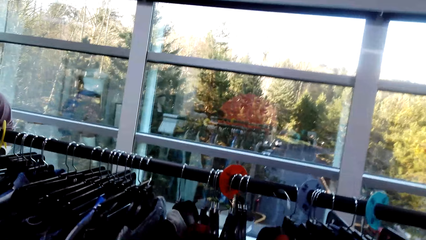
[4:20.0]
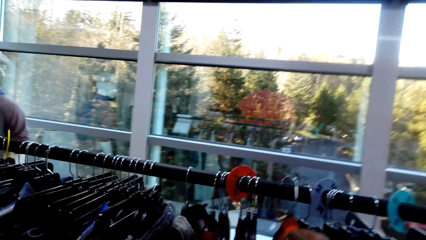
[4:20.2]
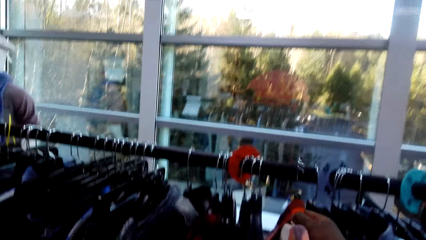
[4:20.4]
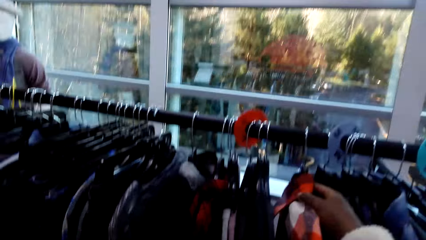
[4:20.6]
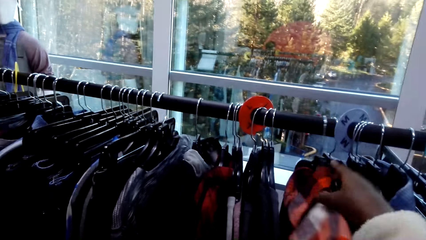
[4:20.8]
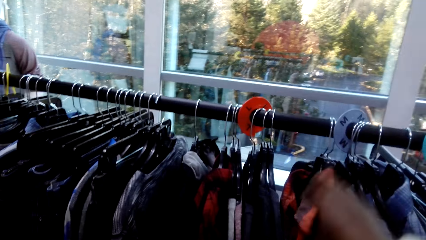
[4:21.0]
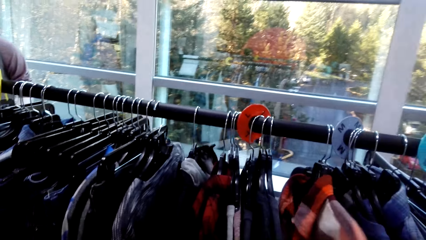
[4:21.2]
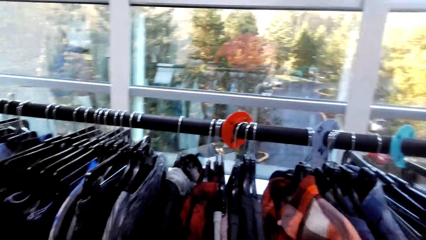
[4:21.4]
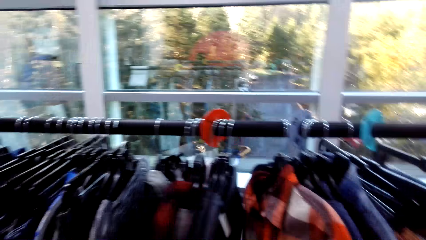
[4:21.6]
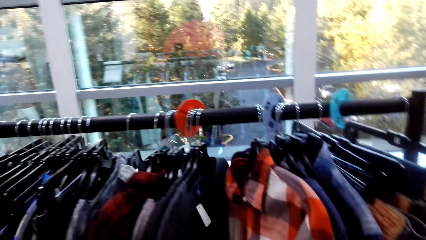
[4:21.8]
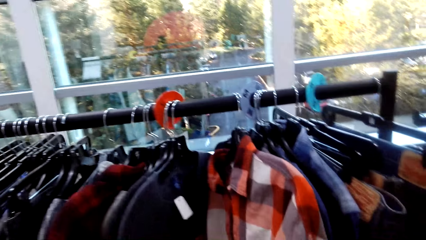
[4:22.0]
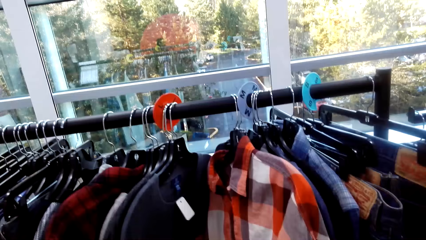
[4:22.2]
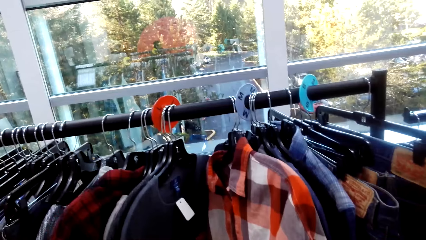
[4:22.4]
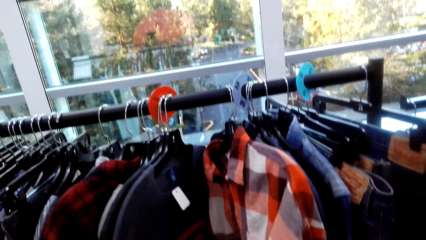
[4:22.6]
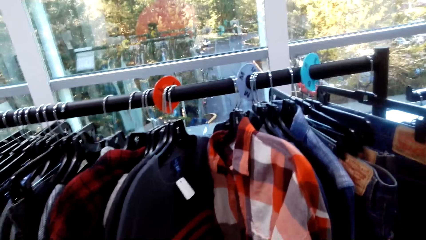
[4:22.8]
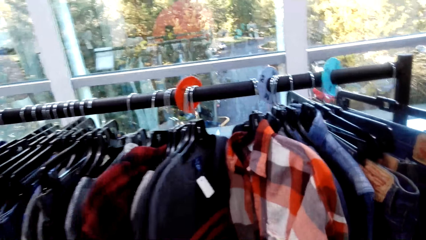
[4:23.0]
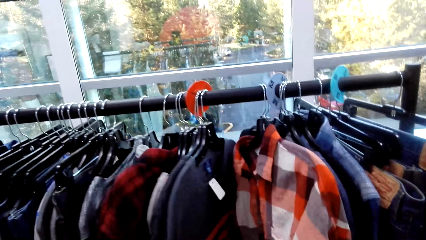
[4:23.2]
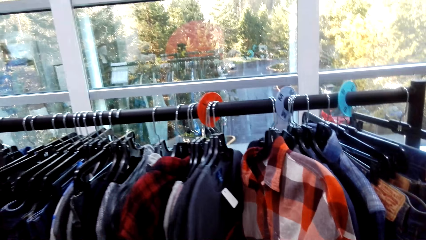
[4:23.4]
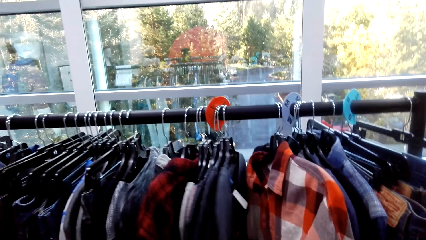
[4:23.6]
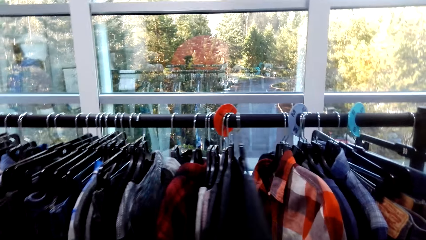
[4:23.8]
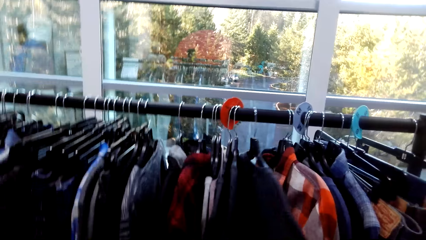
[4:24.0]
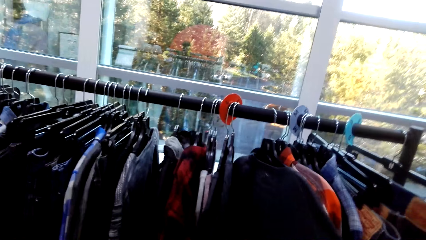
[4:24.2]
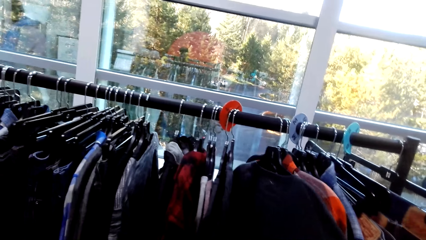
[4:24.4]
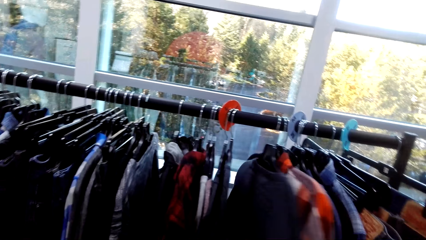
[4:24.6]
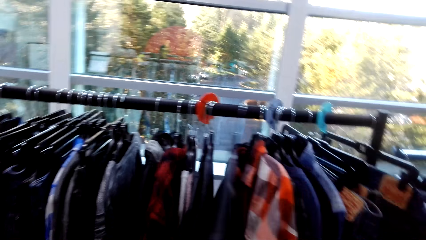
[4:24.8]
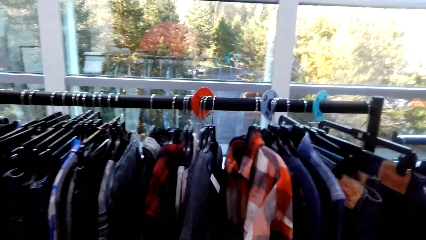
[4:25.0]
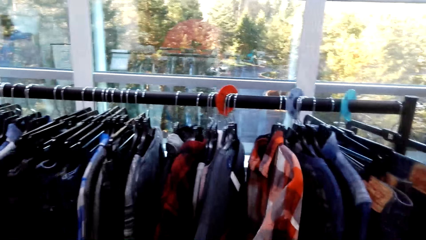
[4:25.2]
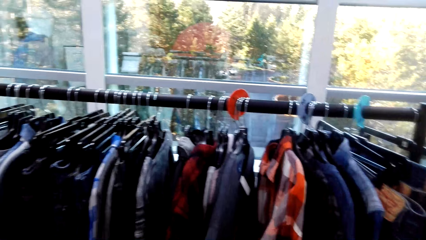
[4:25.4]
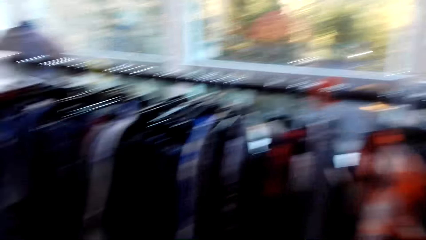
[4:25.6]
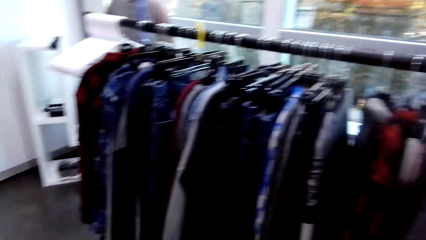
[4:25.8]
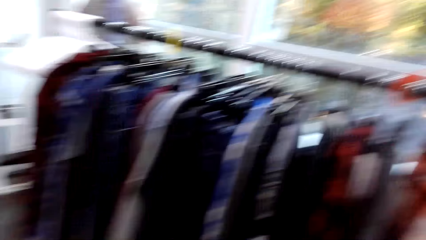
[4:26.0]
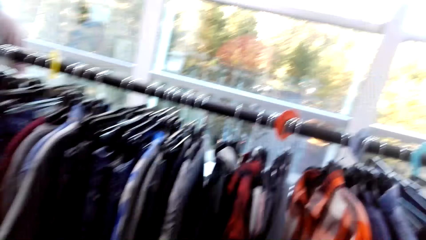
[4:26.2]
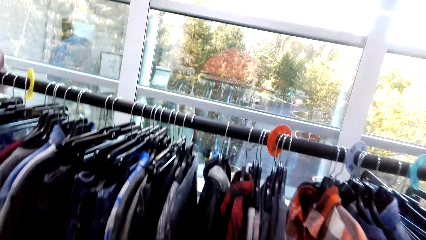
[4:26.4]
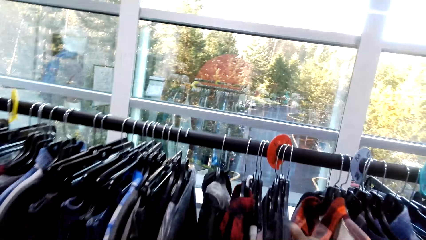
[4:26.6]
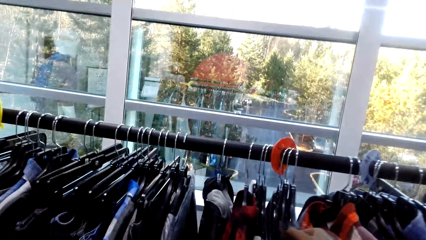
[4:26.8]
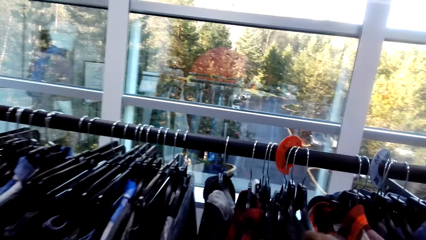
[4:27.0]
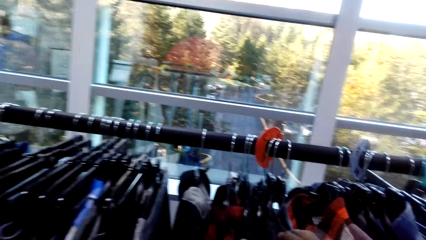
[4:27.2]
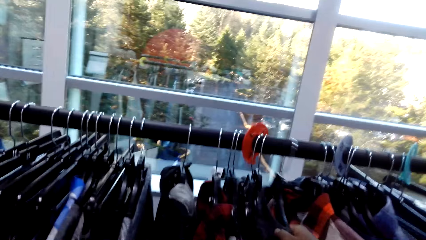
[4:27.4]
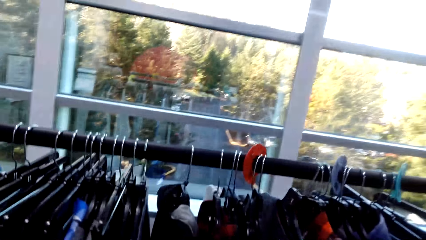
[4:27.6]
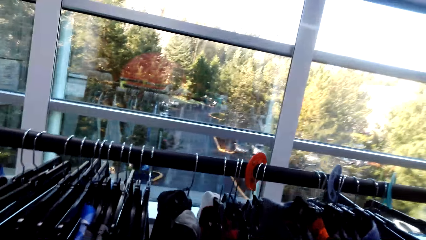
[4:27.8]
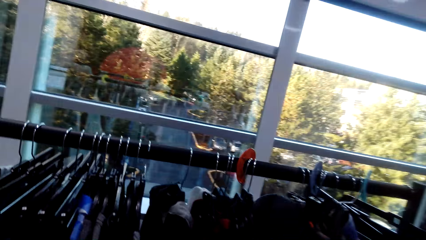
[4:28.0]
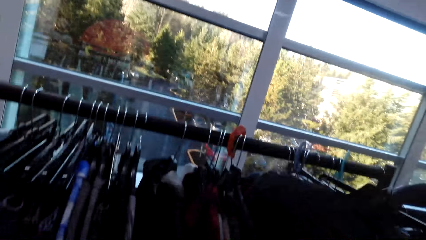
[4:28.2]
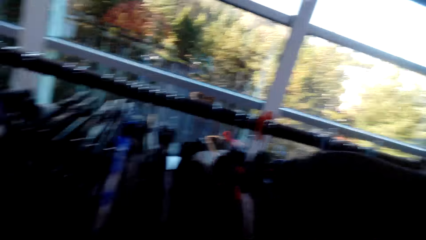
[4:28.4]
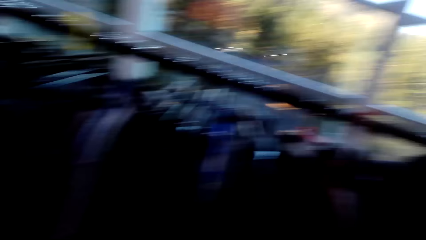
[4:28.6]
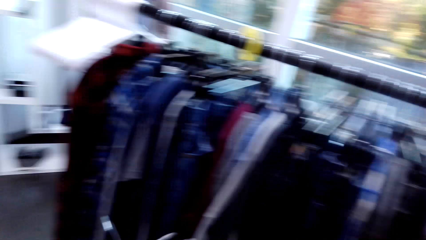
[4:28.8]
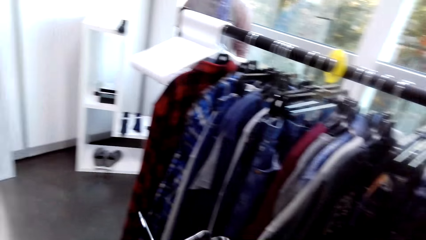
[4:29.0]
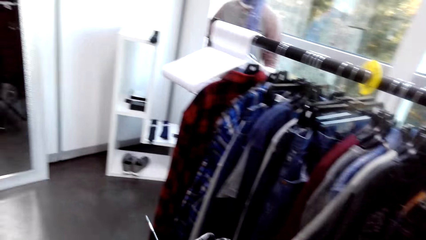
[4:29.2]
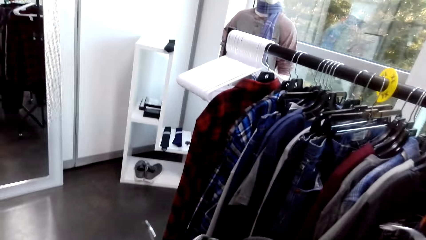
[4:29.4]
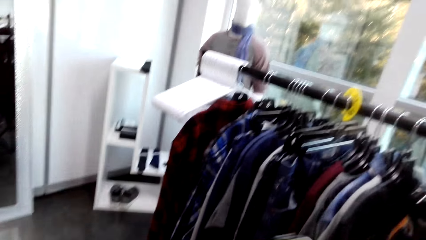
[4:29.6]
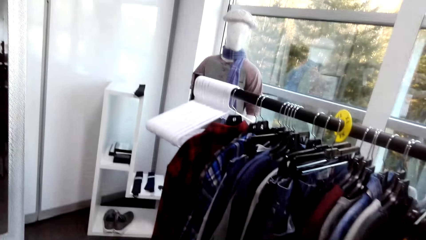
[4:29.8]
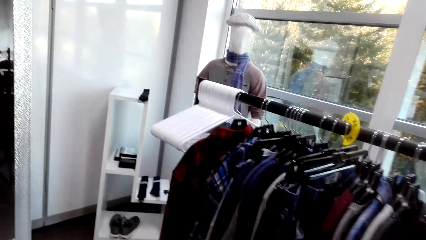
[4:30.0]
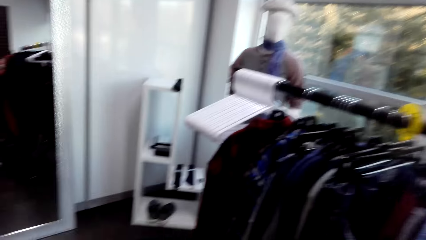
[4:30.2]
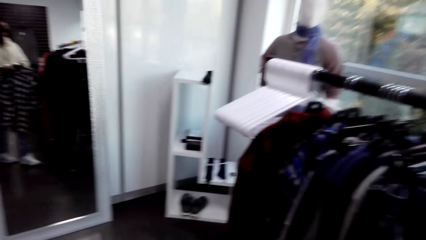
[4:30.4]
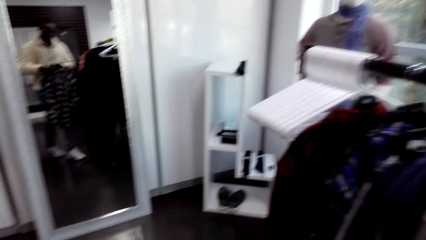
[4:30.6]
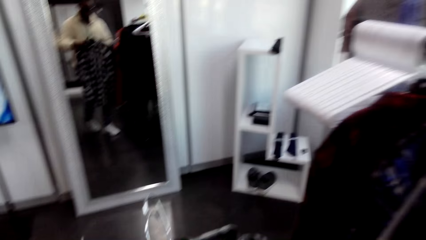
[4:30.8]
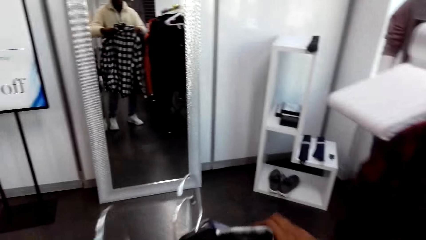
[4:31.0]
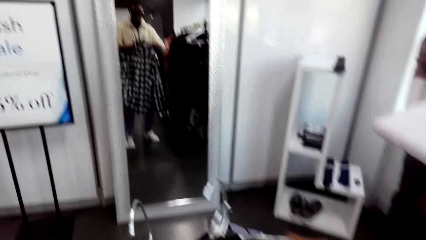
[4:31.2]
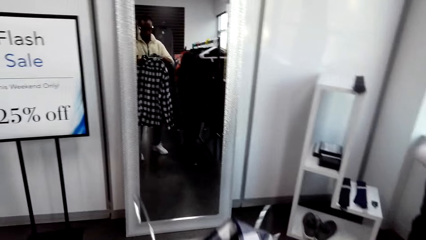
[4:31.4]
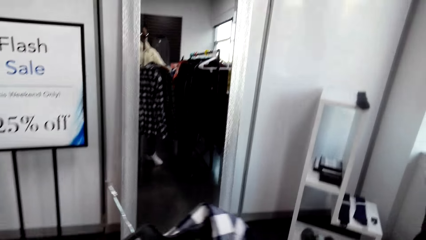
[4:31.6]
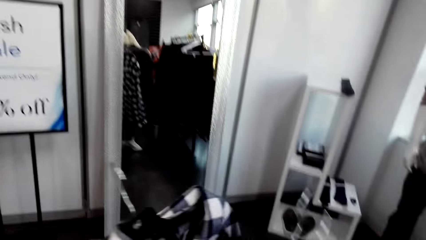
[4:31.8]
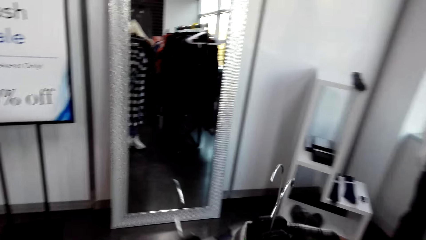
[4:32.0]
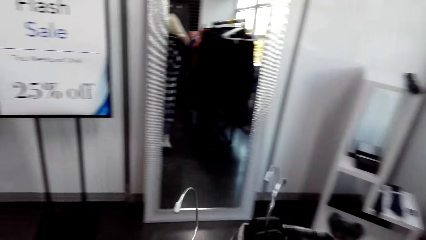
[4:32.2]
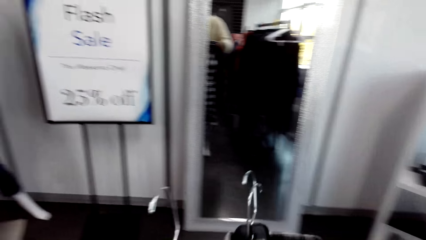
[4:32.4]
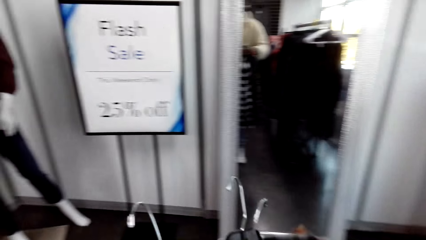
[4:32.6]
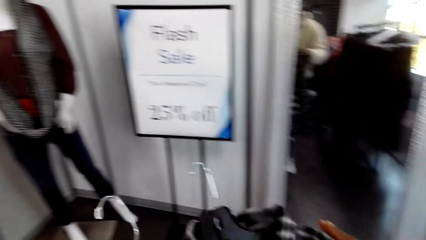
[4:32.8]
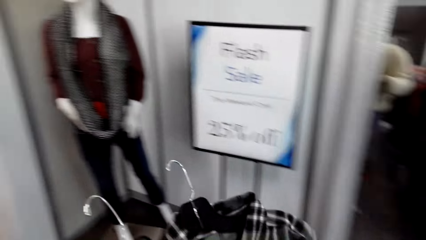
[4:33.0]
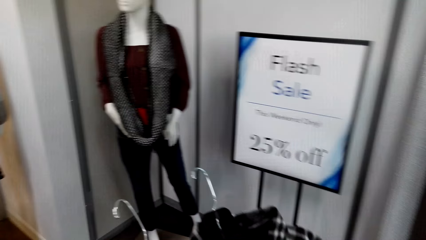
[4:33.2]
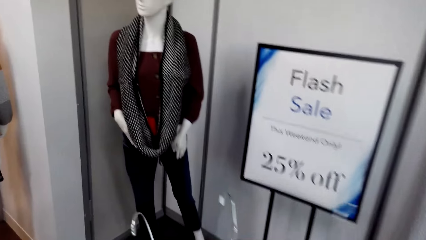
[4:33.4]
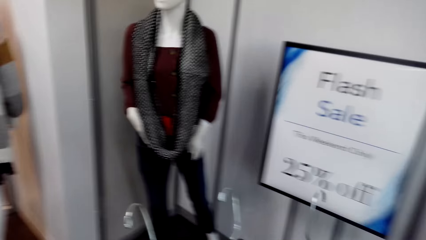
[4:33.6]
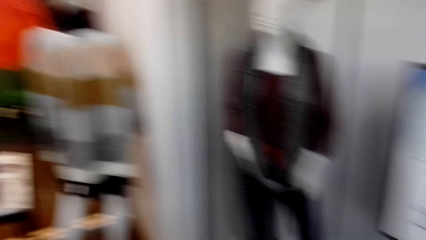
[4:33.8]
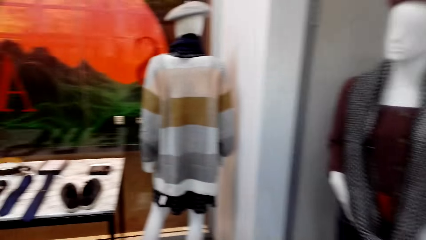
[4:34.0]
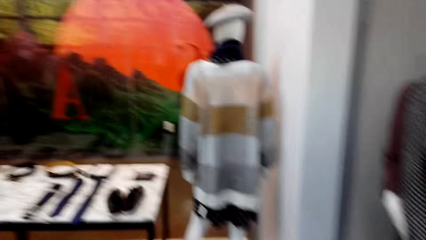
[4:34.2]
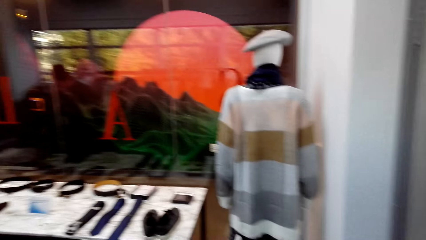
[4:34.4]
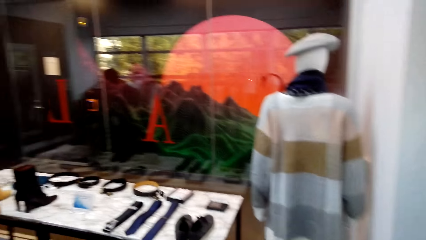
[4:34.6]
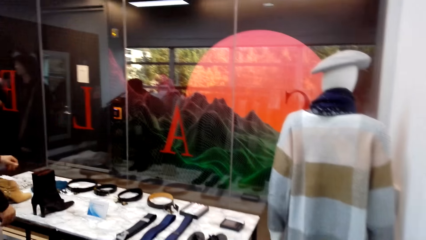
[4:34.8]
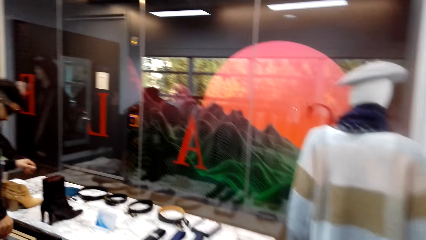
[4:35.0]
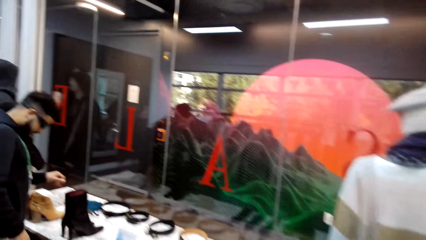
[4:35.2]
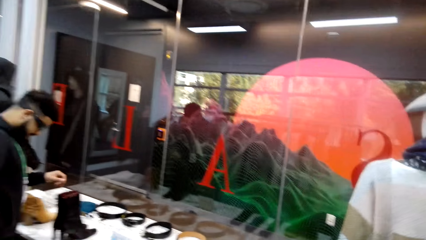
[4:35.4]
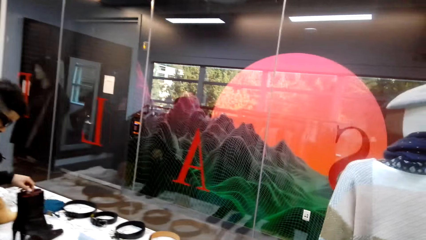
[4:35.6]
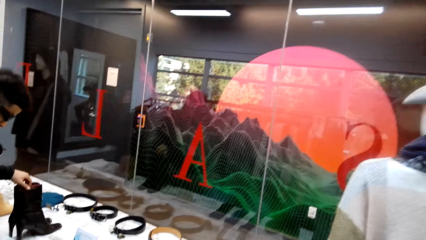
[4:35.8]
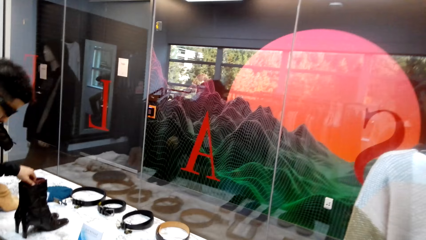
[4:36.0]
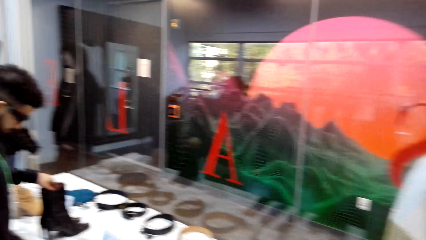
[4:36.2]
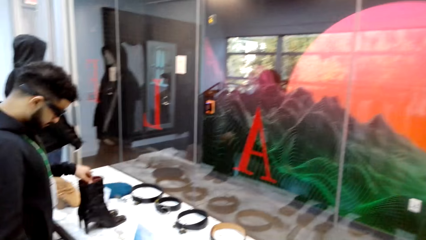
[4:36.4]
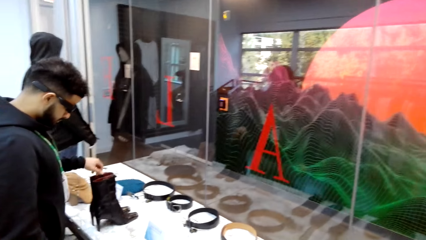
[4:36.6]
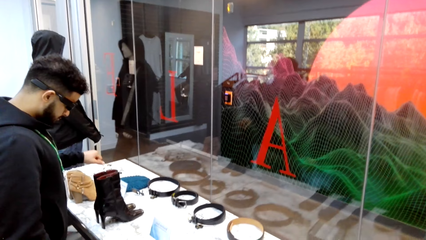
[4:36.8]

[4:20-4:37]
The camera wearer moves around the shop. They hang a shirt on a rod, move clothes for a better view, and touch the clothes on the stand. They turn around the shop. They pick a piece of clothing from the stand. They look around the shop. They hold clothes. They walk around the shop.
